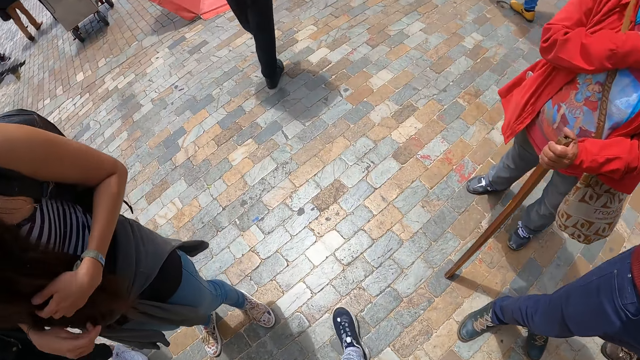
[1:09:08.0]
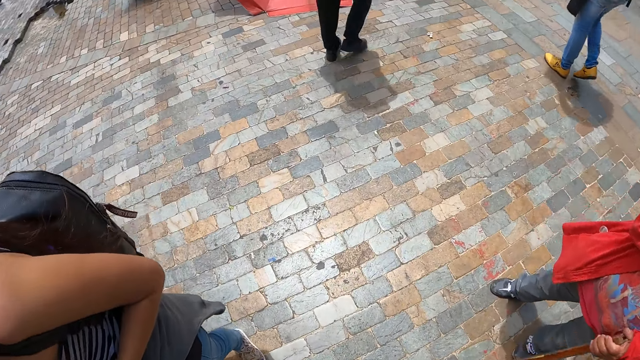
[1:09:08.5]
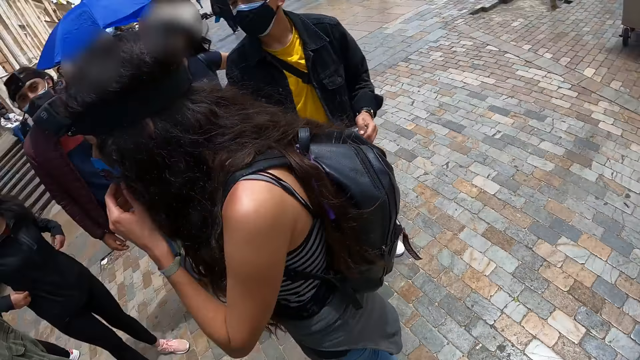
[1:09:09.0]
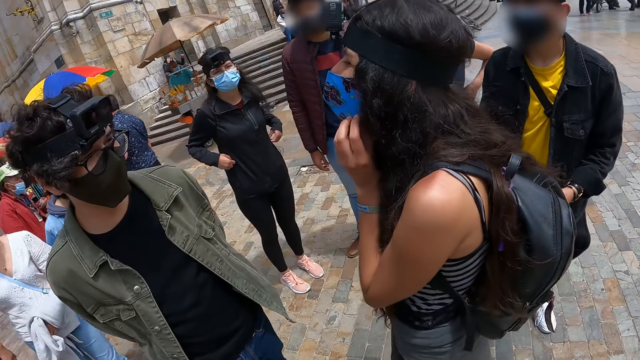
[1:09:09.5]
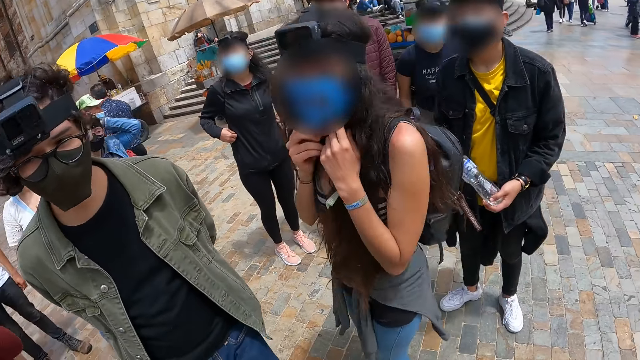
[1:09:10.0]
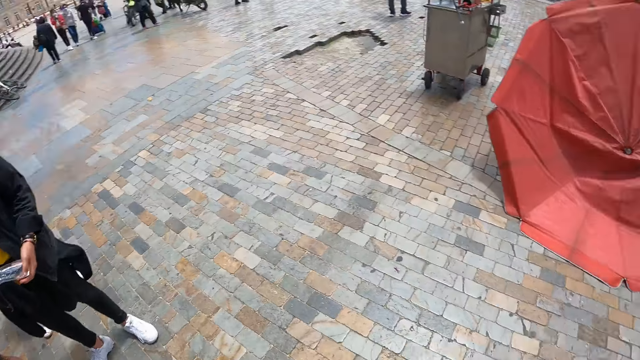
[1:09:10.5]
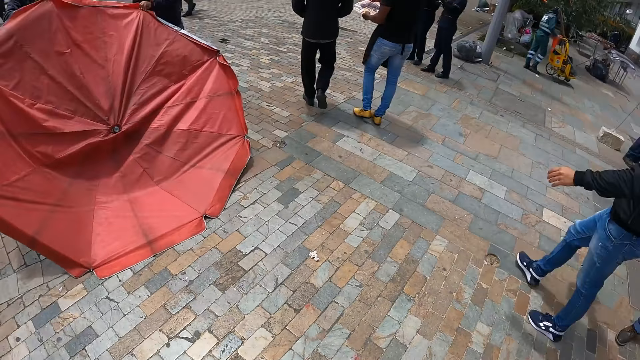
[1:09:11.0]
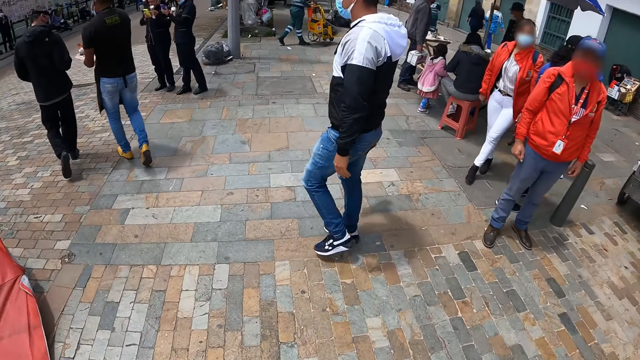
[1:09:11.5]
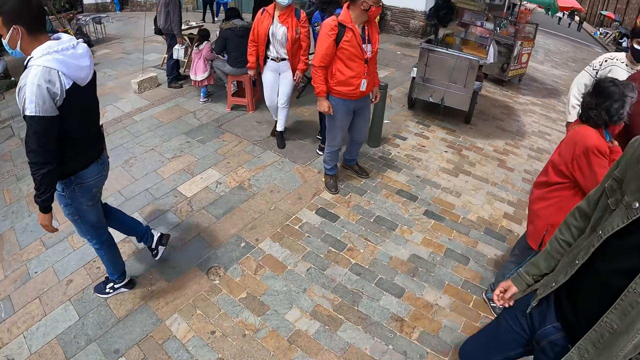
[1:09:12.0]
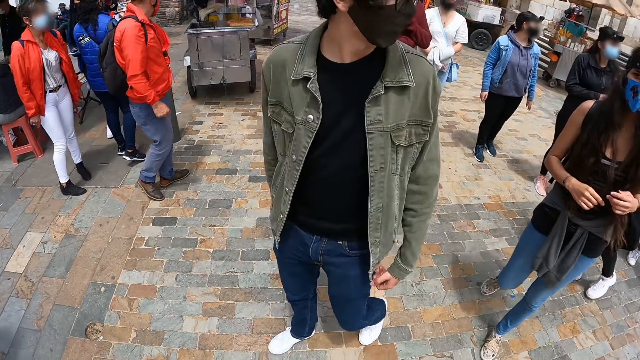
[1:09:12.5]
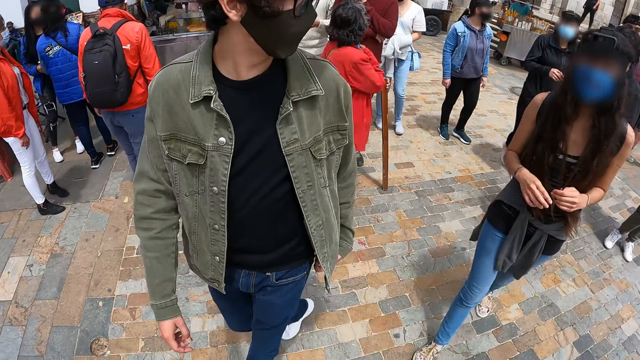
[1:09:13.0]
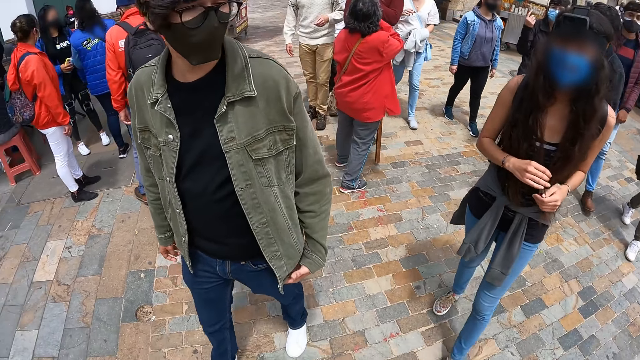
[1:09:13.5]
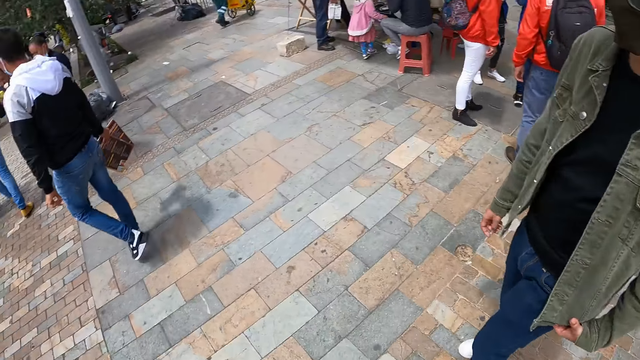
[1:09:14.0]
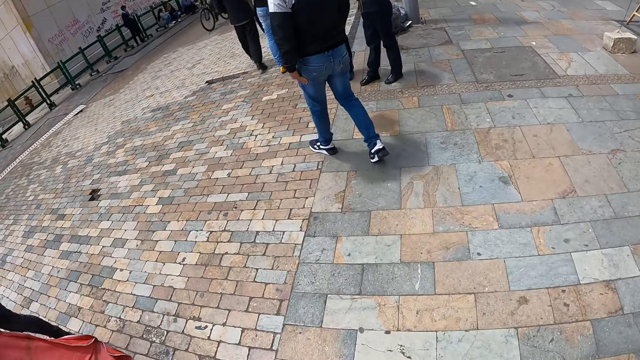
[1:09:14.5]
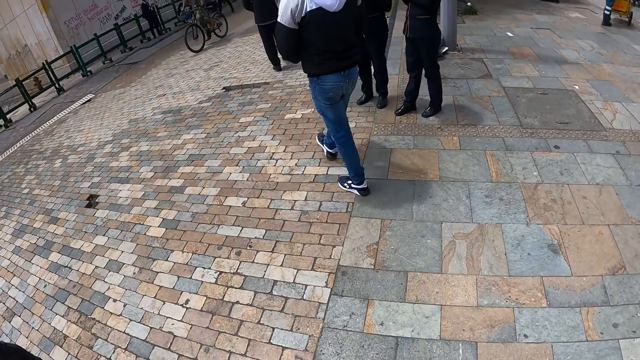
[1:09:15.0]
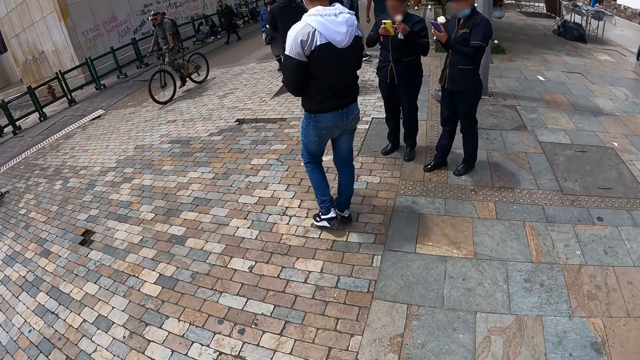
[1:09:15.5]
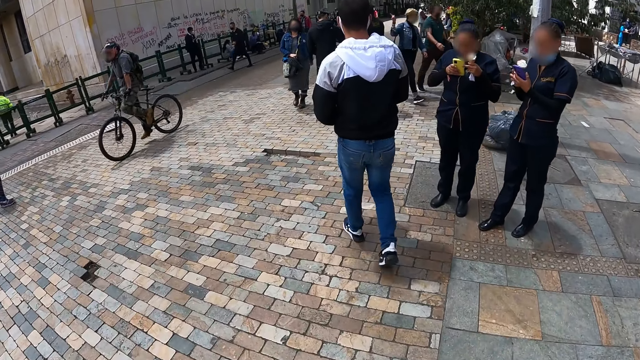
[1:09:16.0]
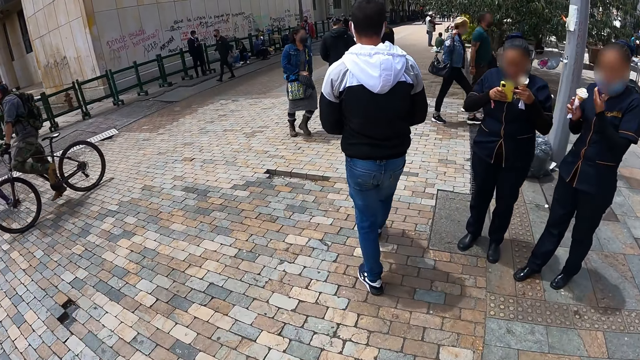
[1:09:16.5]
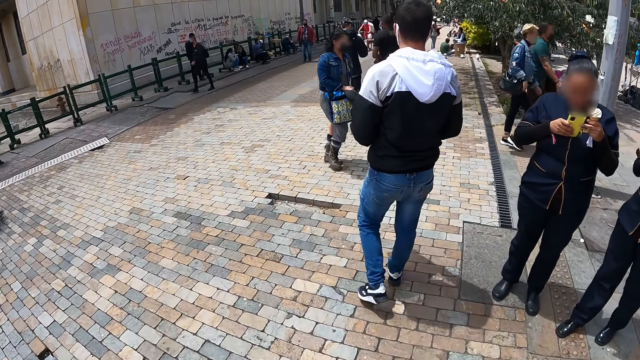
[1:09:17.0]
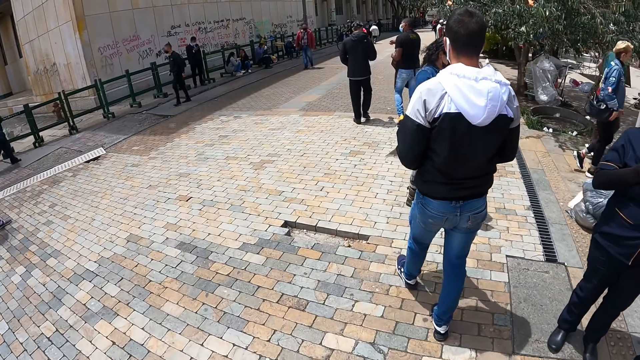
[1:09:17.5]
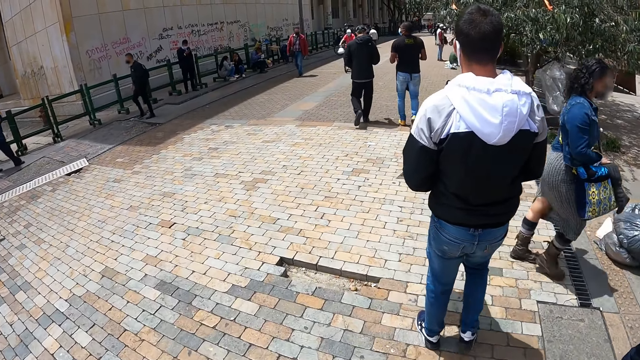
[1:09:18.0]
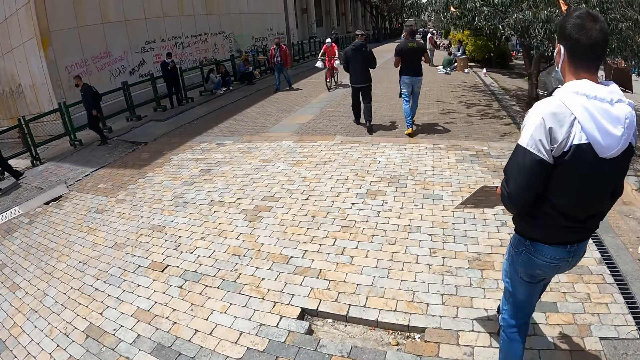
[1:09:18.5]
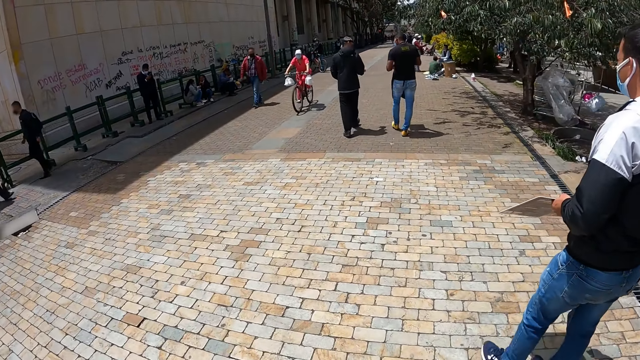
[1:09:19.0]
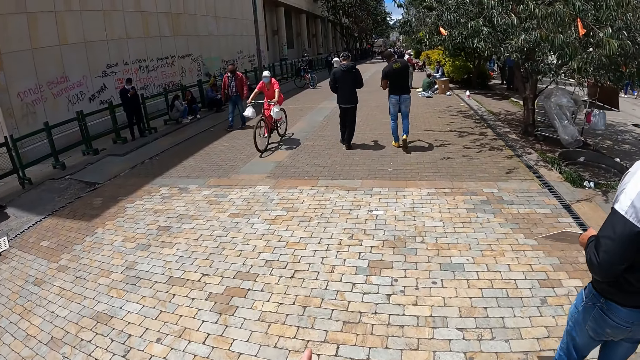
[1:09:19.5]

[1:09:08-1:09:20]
The camera wearer walks on the pavement. They look around. They walk on the pavement with others.

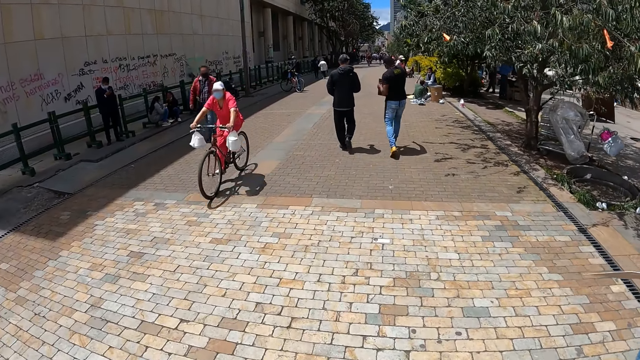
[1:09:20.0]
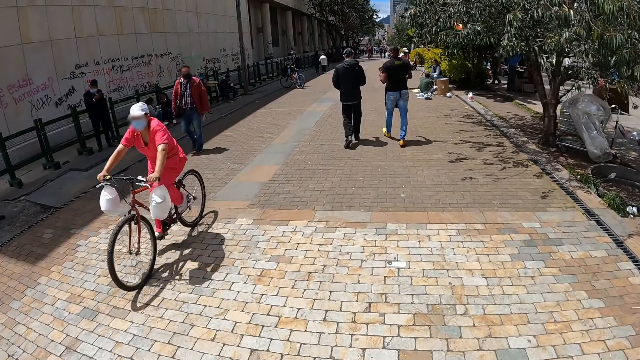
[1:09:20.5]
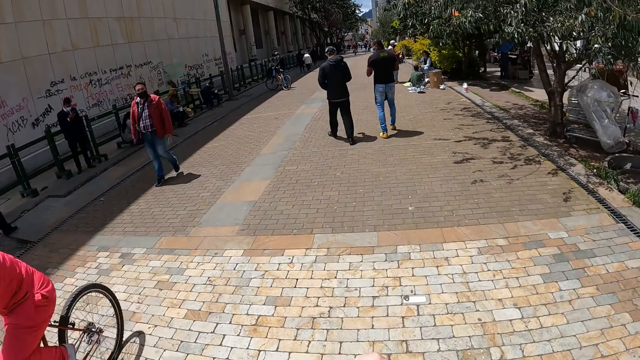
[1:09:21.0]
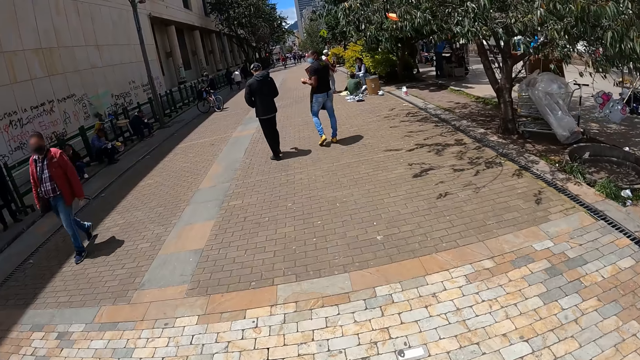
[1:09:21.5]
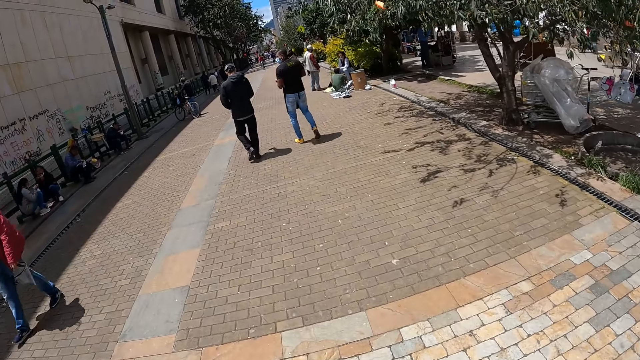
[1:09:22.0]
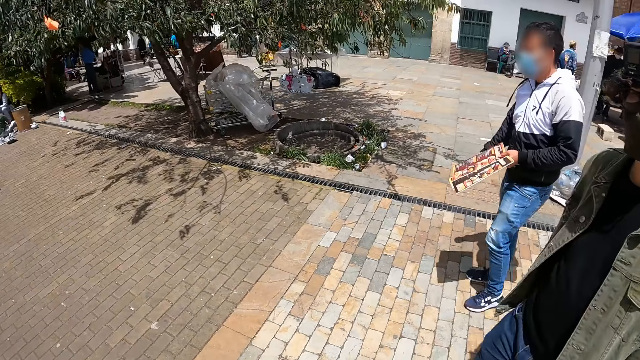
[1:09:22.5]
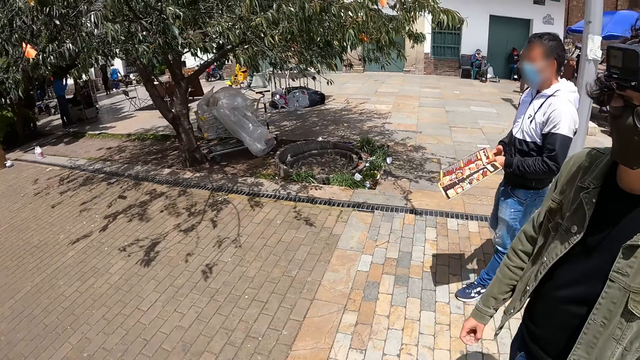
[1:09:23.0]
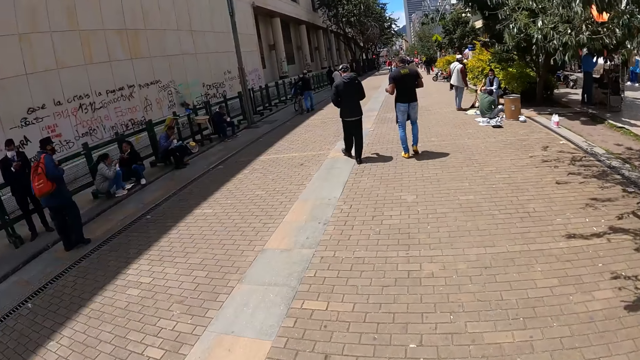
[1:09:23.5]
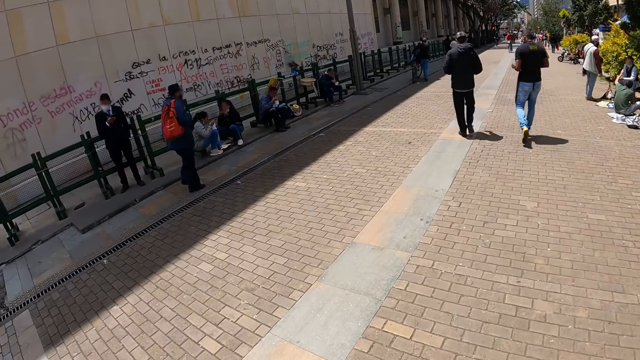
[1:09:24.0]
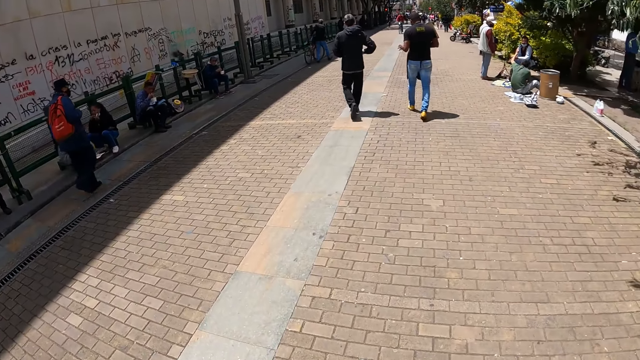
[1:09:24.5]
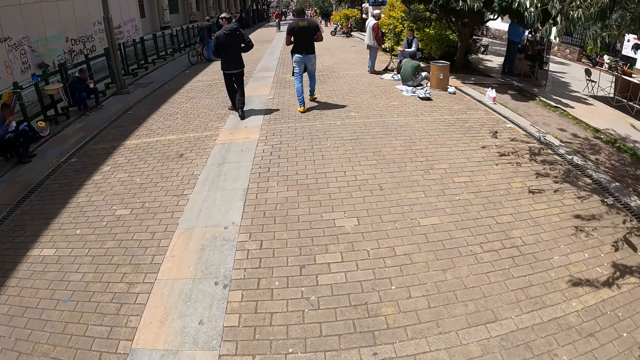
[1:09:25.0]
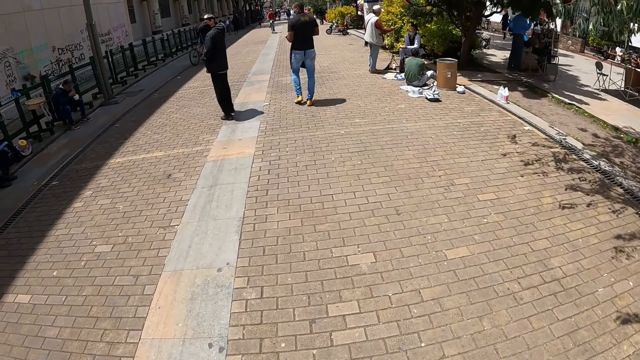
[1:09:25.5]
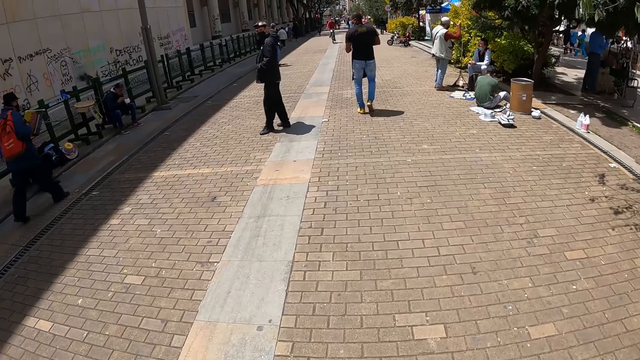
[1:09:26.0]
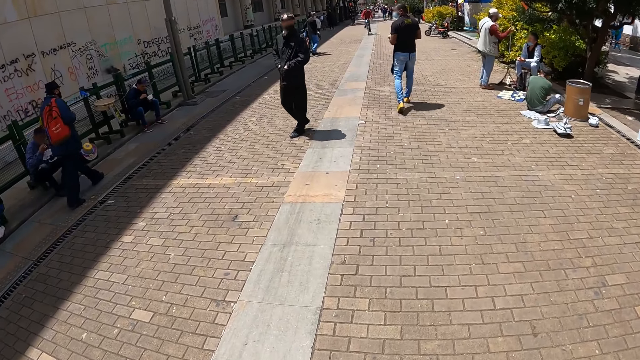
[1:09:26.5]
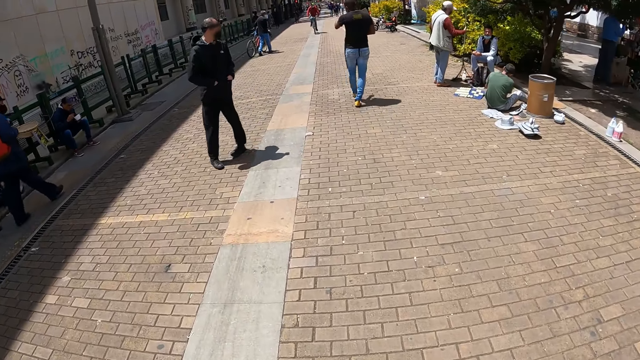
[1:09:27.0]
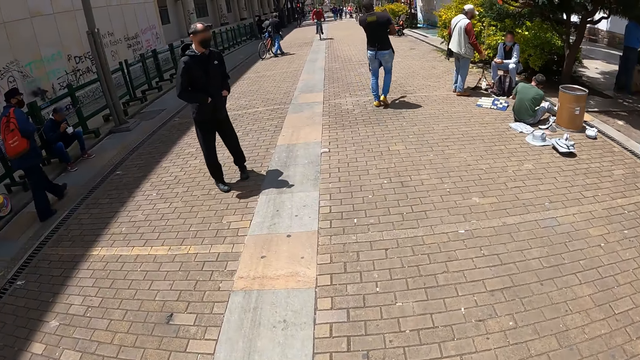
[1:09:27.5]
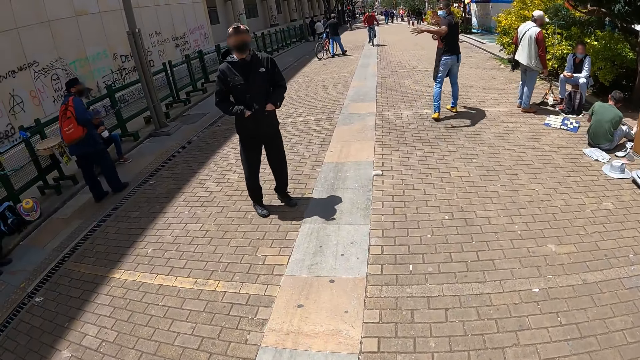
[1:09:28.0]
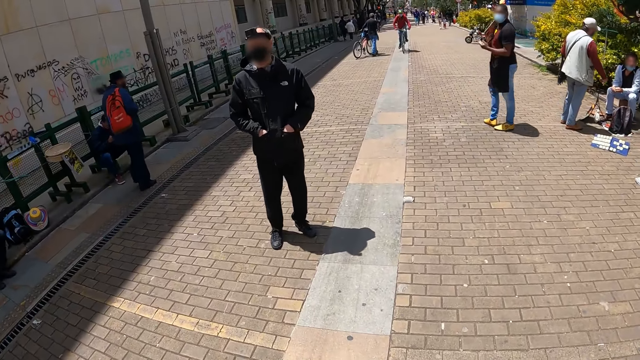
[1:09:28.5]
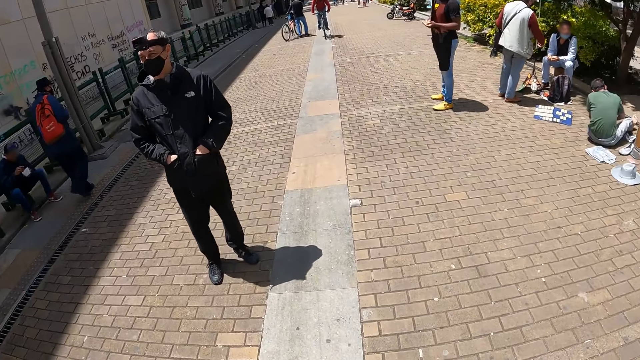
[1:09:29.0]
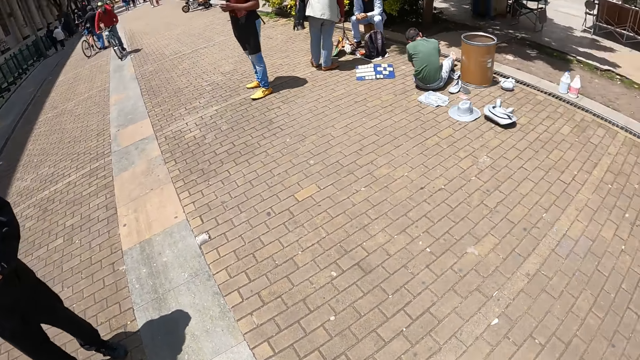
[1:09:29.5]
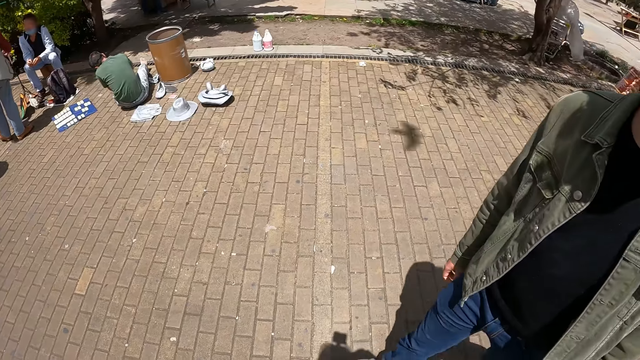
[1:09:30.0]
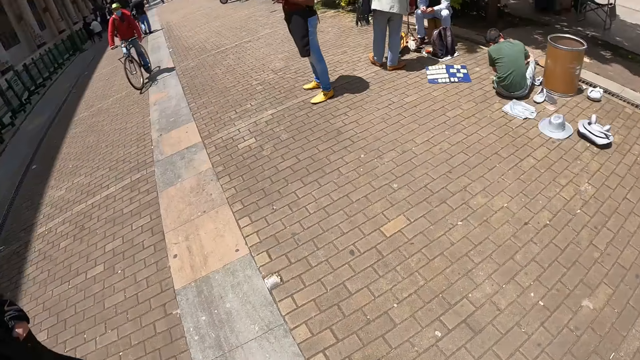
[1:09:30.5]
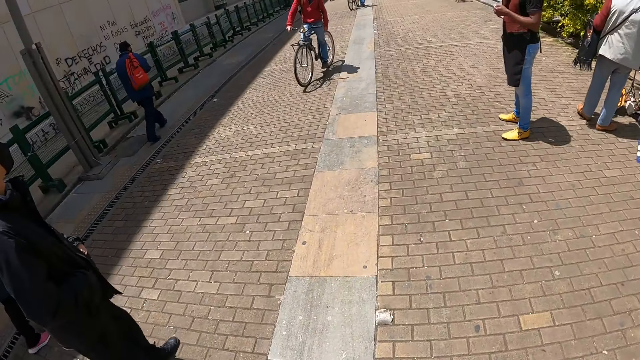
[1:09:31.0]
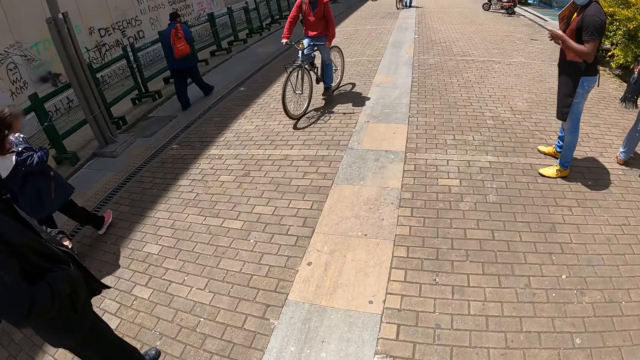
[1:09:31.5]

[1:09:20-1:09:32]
The camera wearer looks around. They walk on the pavement. They look around.
